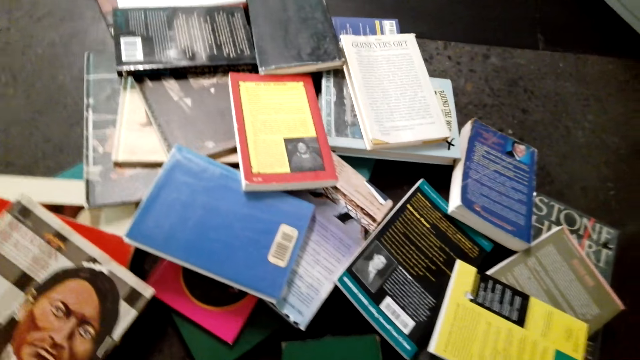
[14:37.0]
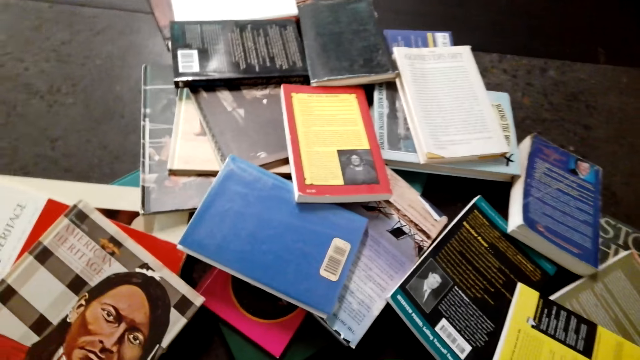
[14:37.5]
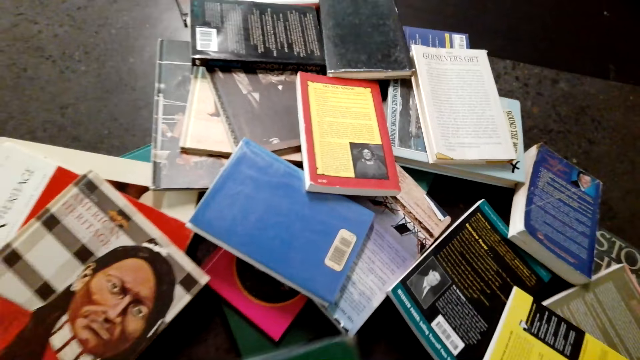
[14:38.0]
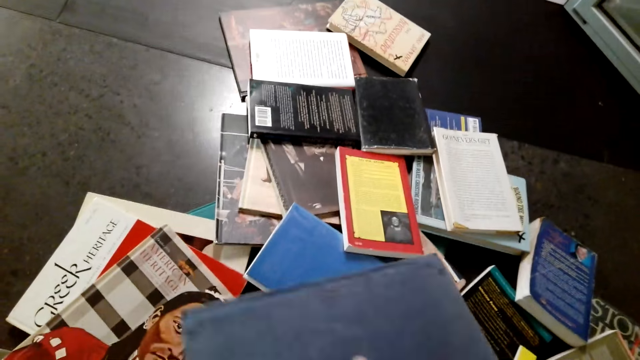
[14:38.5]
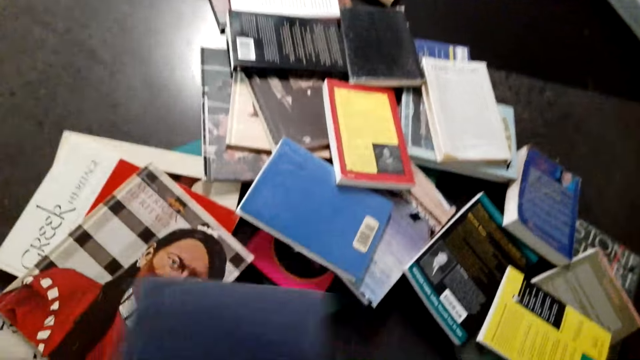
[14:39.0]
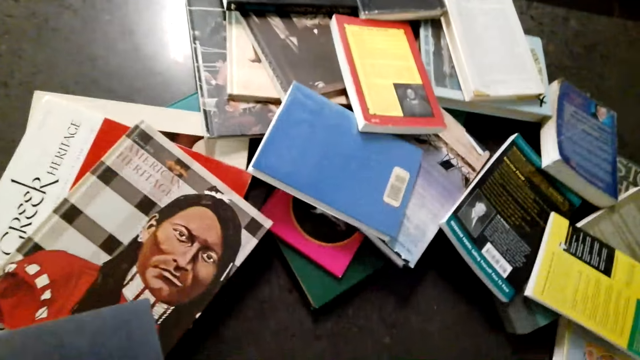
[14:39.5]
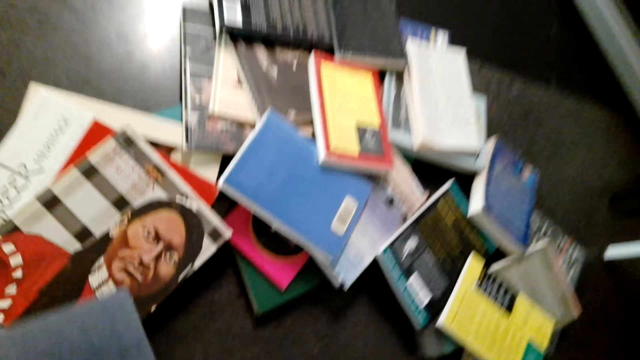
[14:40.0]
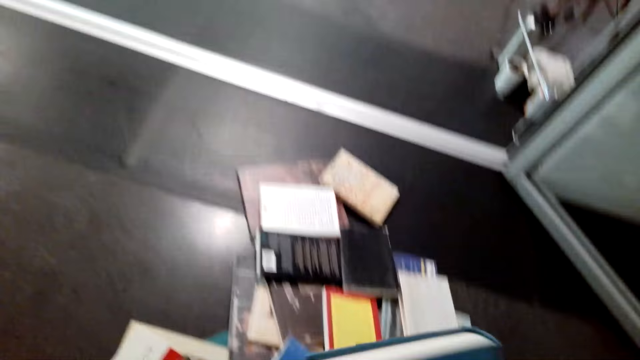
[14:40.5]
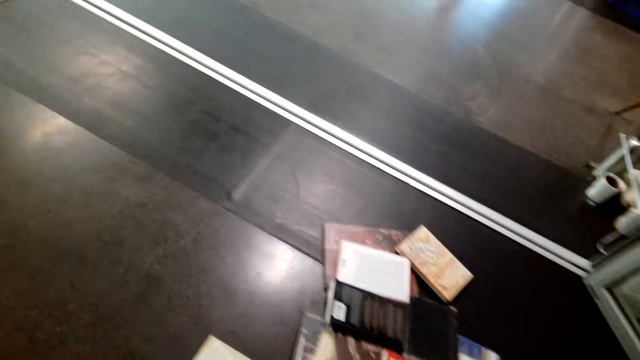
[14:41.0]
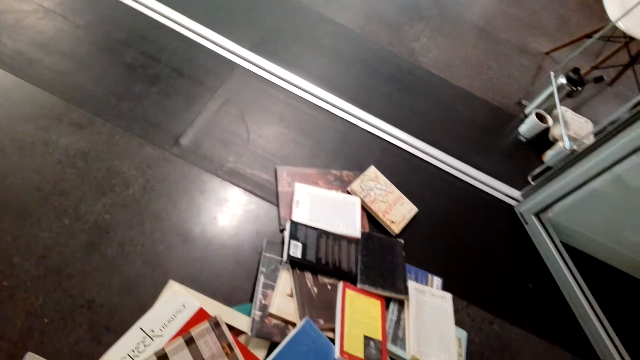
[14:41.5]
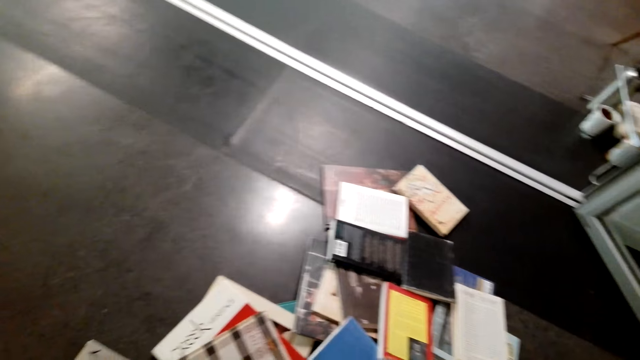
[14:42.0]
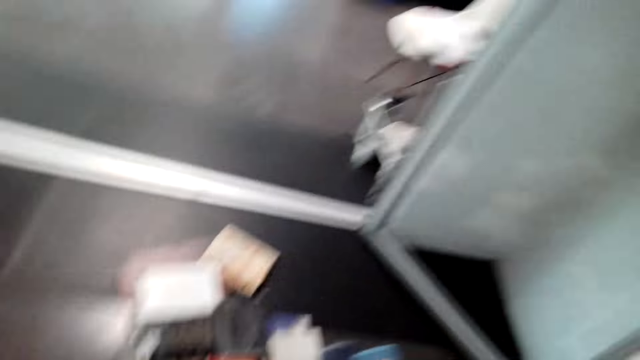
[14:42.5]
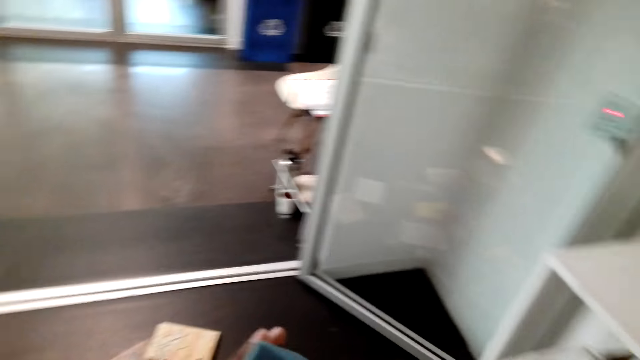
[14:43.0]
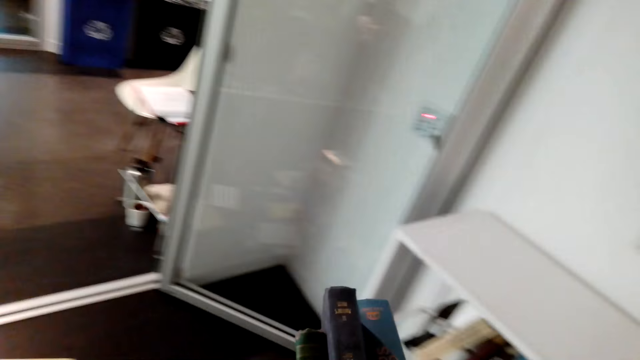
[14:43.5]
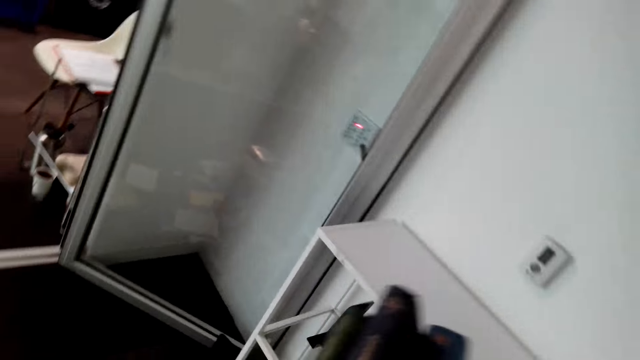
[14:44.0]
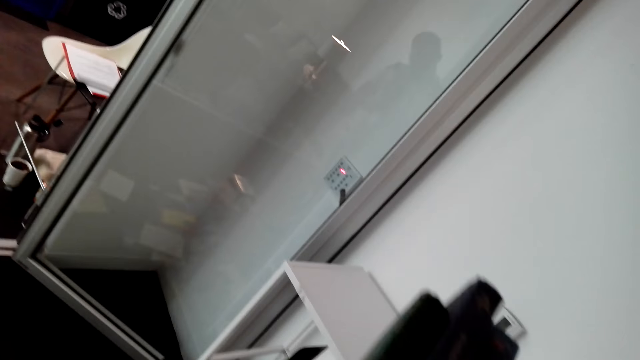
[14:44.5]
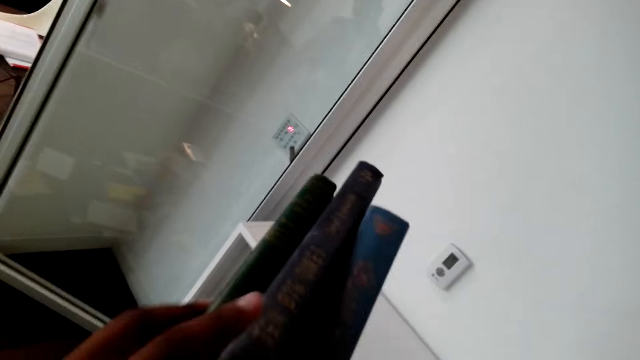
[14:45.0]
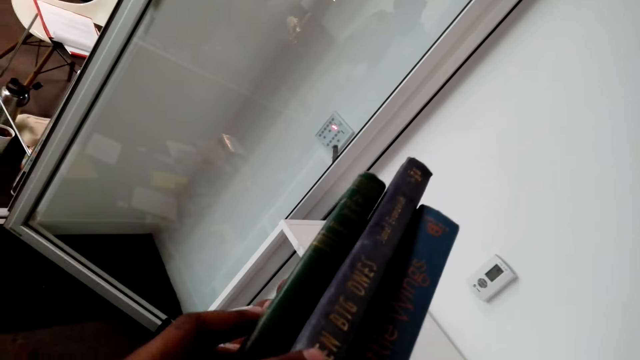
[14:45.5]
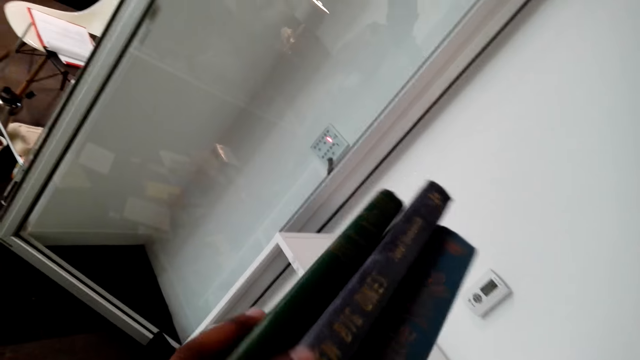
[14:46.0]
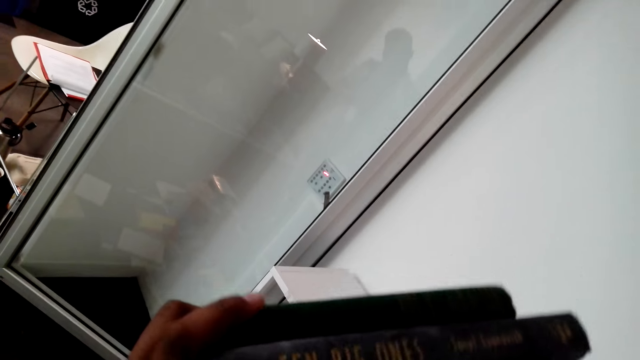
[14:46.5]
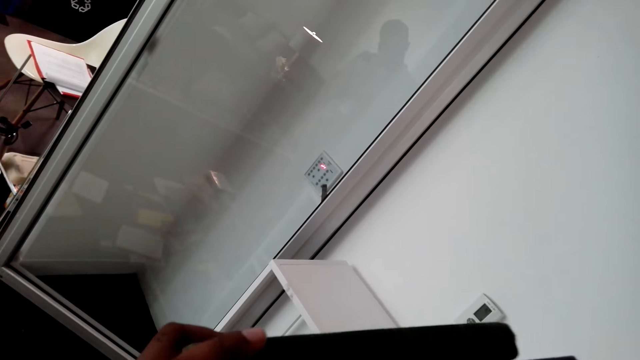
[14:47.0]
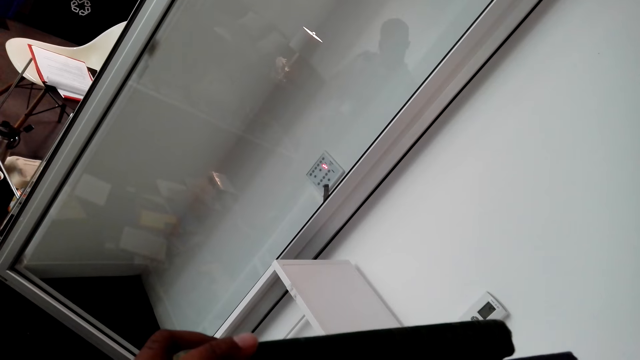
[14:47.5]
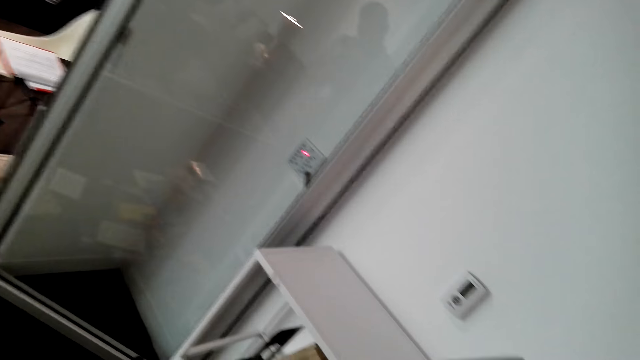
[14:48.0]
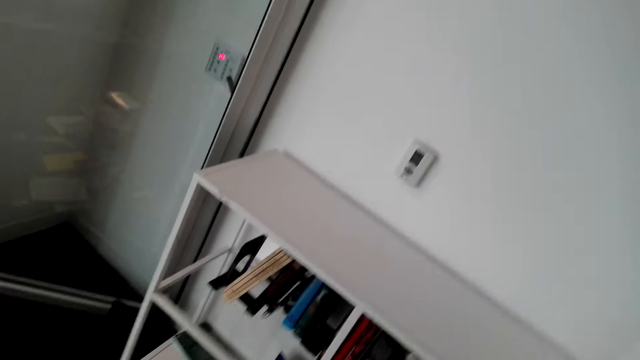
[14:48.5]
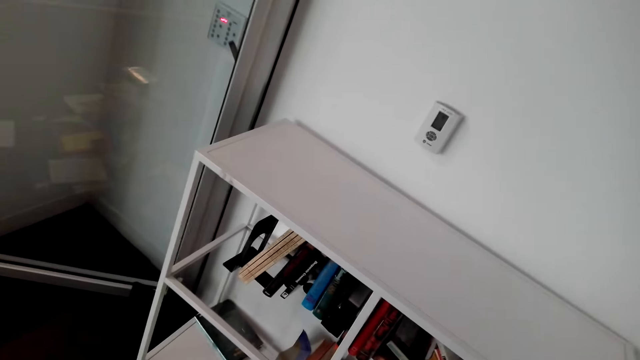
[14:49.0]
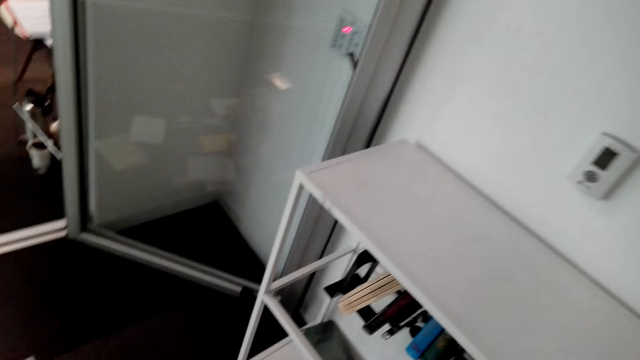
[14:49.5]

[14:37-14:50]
The camera wearer picks other books from the floor. They look at the books.

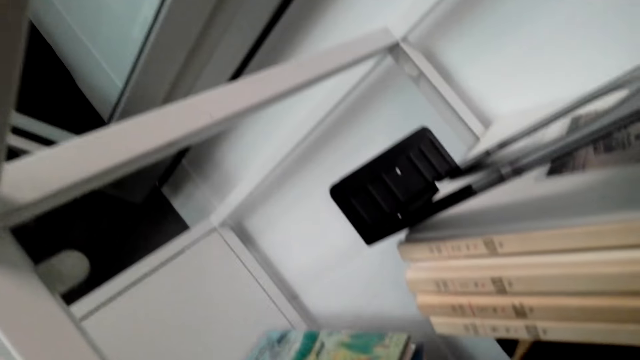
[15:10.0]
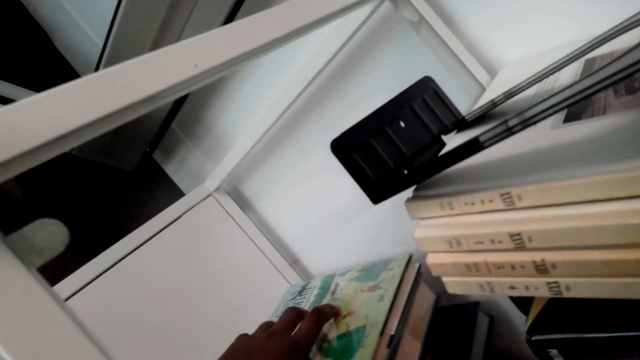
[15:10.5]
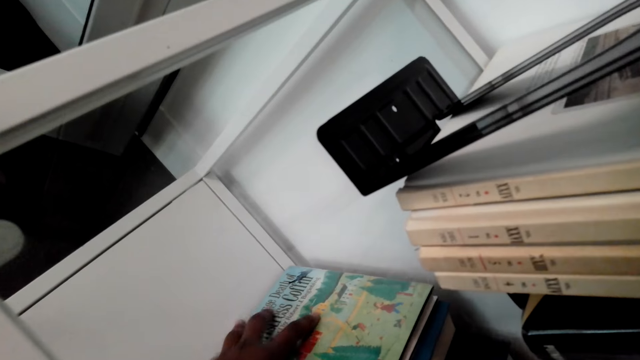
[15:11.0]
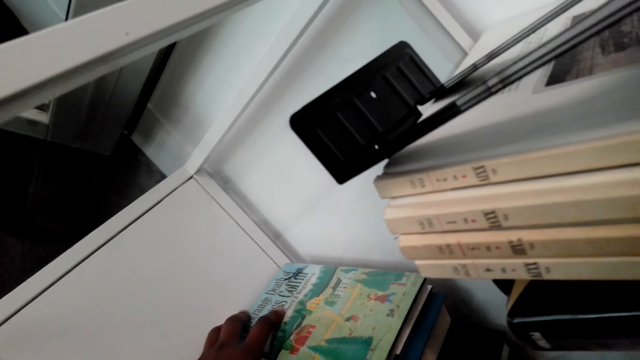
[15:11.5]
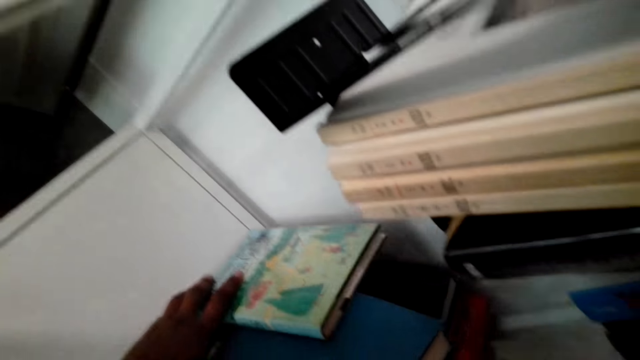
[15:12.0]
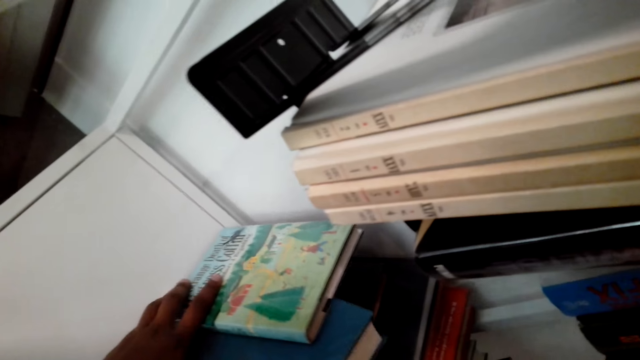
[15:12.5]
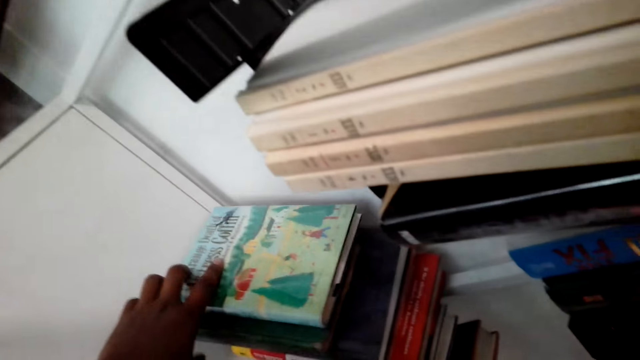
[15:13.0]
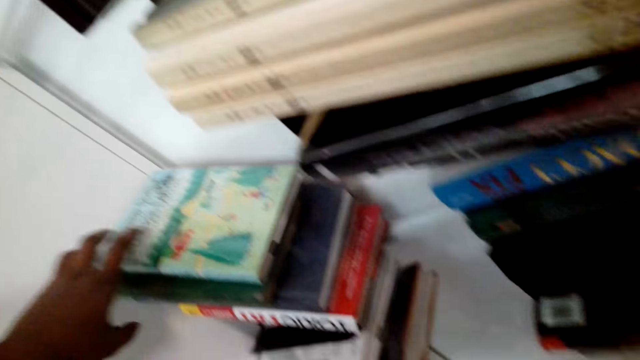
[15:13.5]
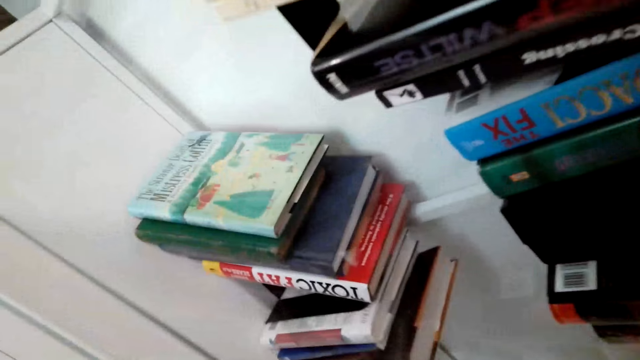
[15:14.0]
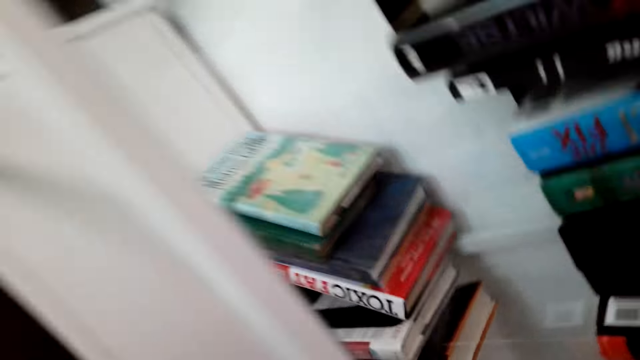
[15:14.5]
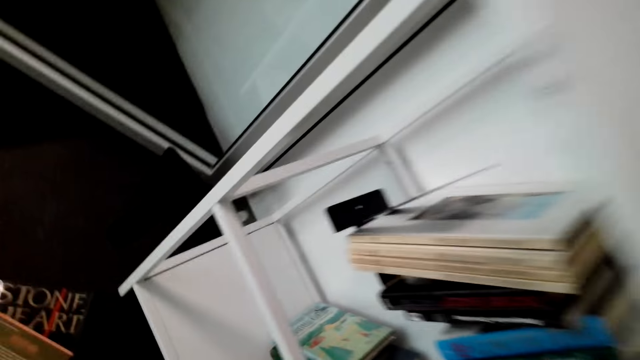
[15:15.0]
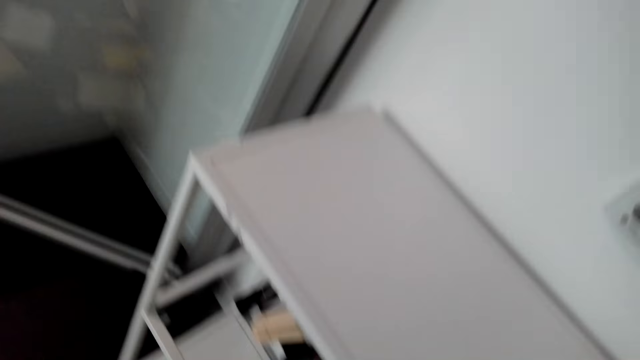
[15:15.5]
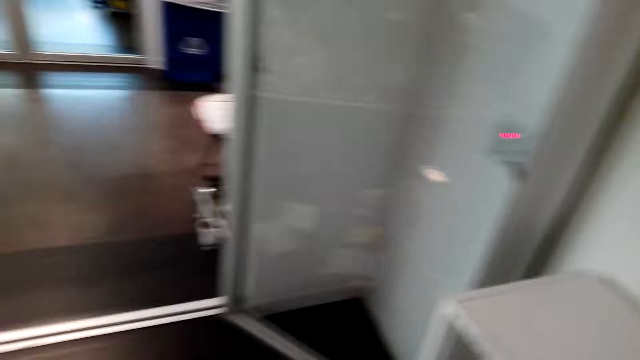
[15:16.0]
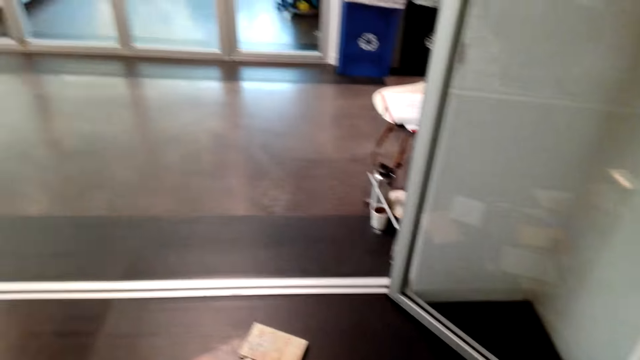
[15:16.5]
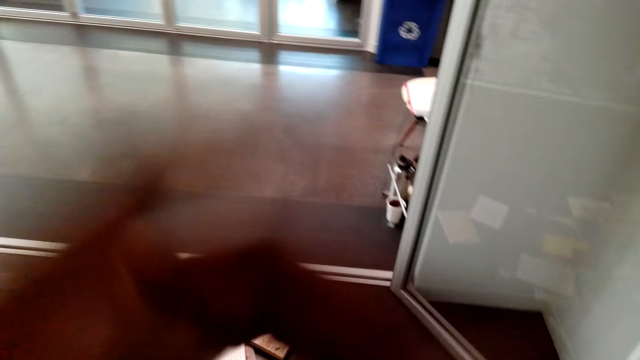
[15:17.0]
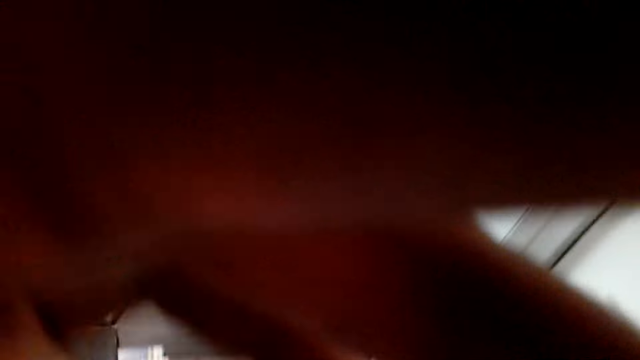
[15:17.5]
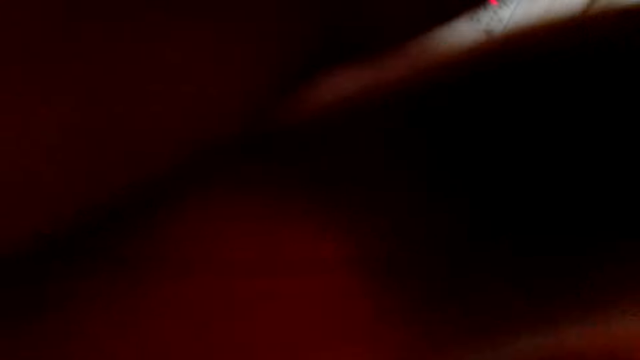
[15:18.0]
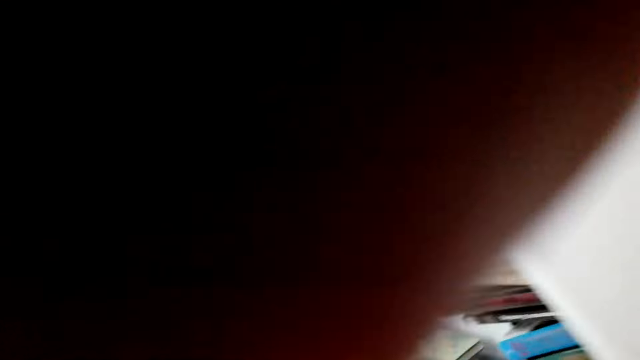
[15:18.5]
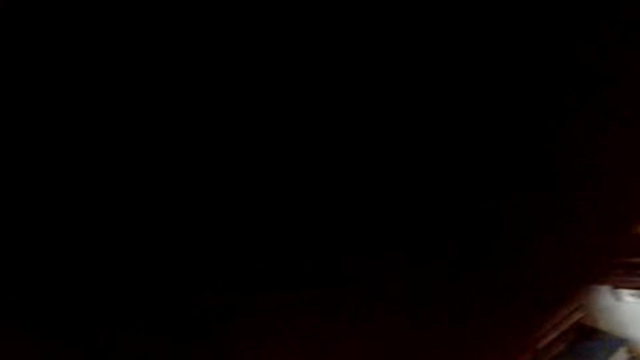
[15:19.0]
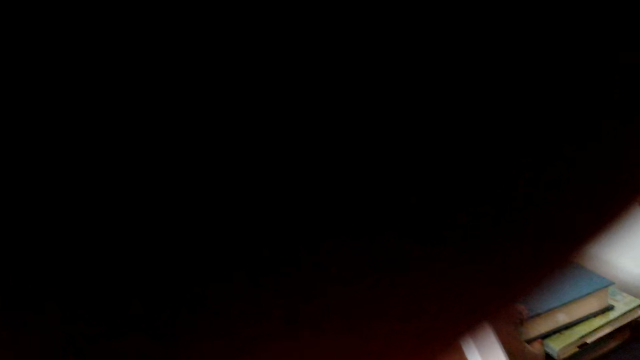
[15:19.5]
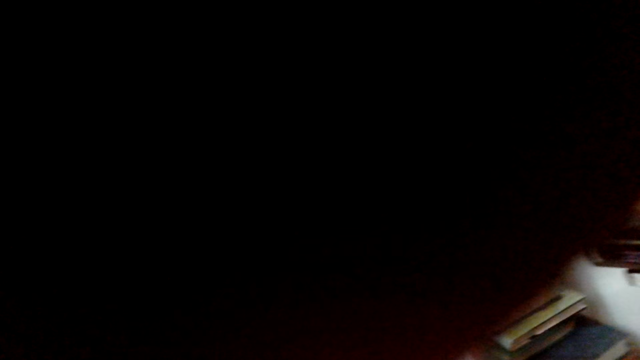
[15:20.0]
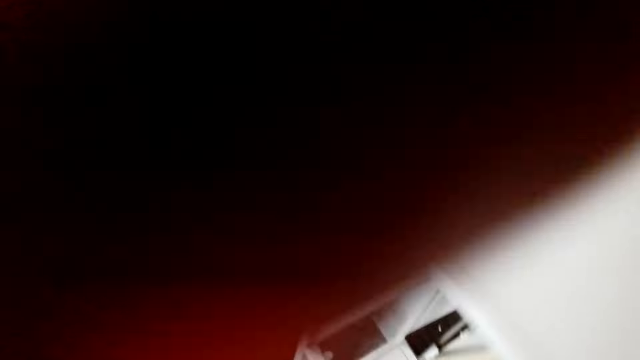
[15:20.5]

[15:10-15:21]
The camera wearer puts the books in the shelf. They pick a book from the shelf. They adjust the camera.
